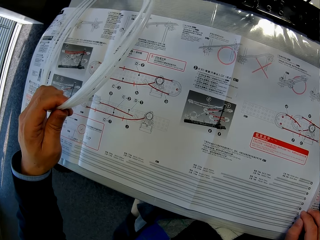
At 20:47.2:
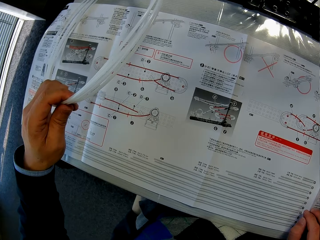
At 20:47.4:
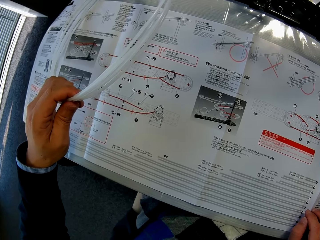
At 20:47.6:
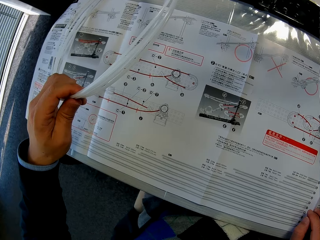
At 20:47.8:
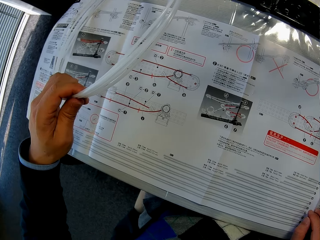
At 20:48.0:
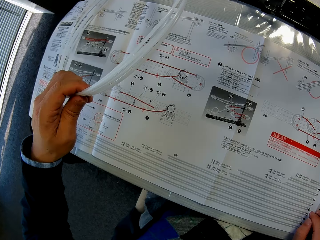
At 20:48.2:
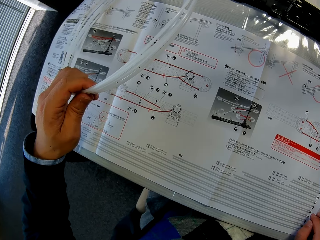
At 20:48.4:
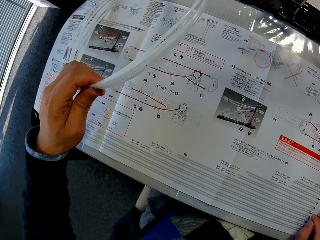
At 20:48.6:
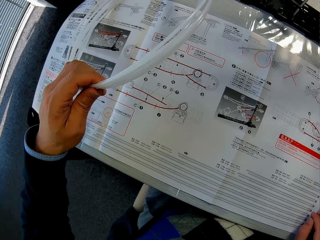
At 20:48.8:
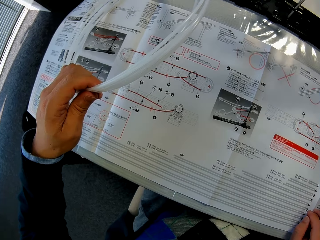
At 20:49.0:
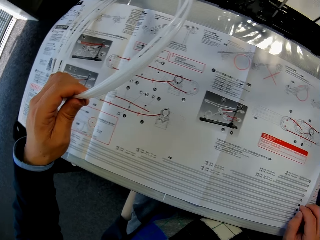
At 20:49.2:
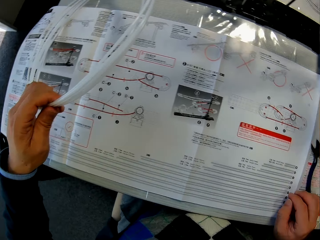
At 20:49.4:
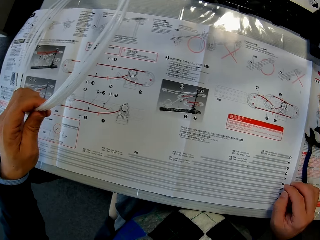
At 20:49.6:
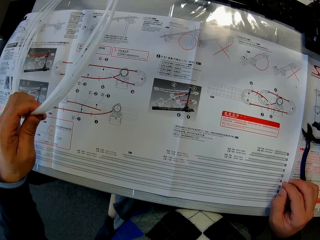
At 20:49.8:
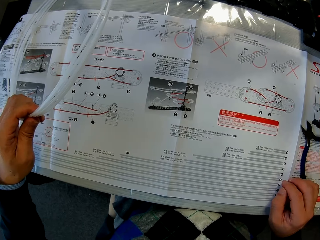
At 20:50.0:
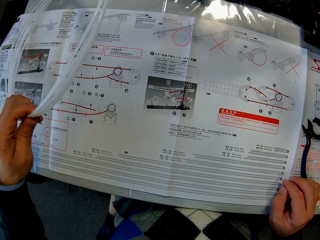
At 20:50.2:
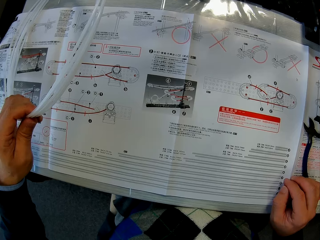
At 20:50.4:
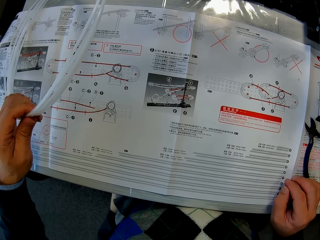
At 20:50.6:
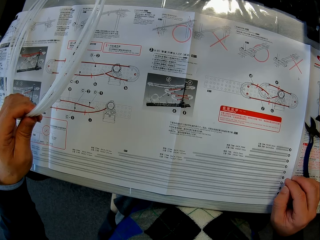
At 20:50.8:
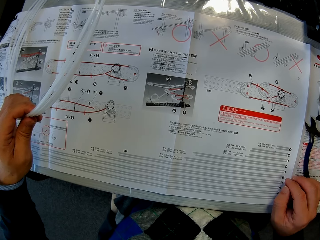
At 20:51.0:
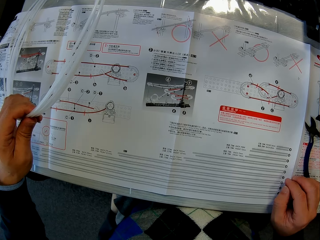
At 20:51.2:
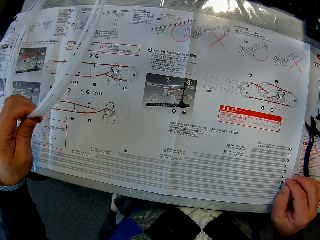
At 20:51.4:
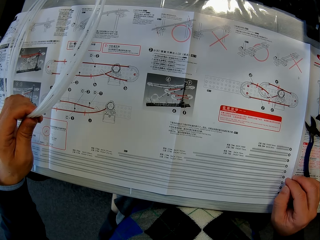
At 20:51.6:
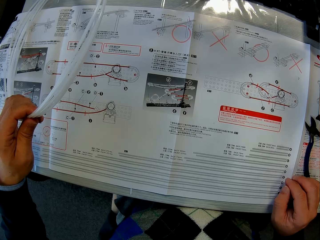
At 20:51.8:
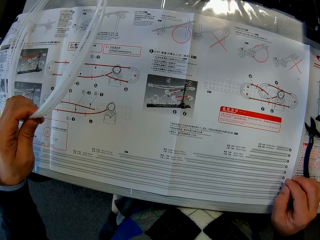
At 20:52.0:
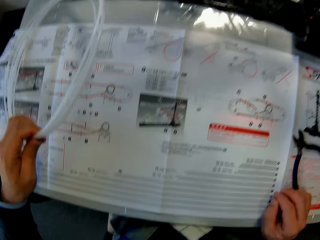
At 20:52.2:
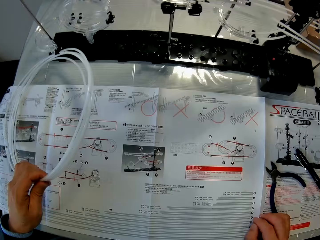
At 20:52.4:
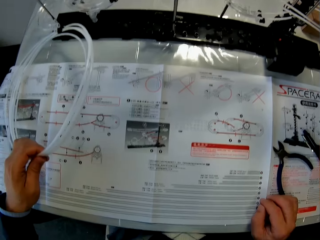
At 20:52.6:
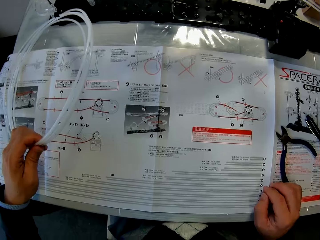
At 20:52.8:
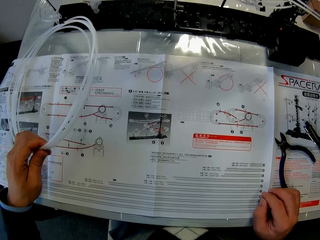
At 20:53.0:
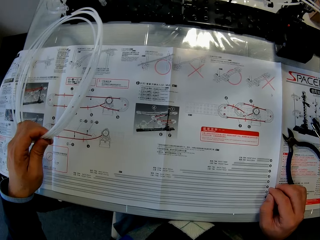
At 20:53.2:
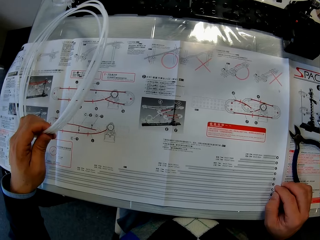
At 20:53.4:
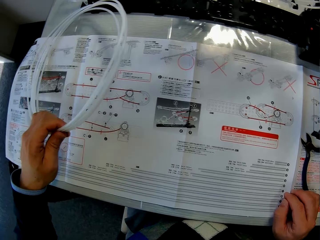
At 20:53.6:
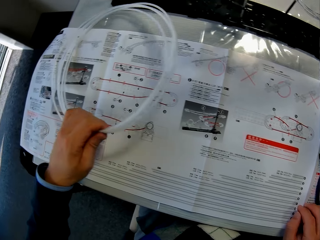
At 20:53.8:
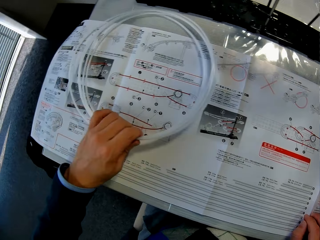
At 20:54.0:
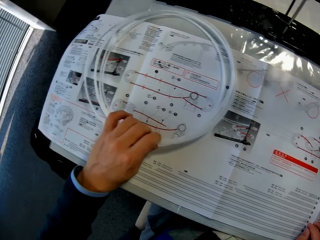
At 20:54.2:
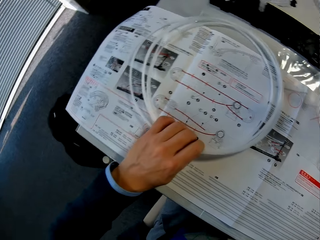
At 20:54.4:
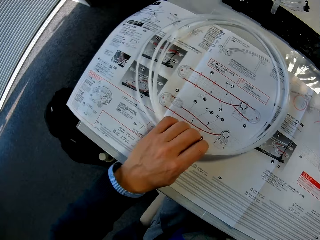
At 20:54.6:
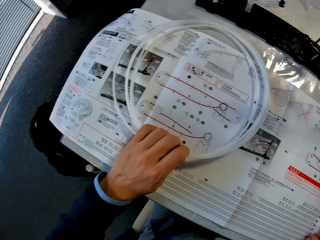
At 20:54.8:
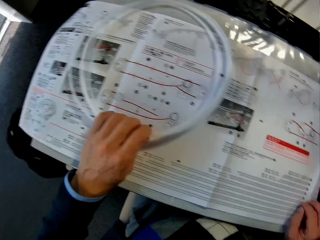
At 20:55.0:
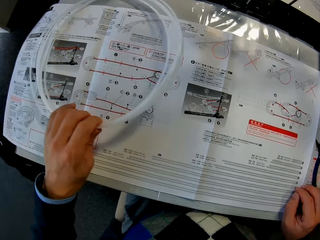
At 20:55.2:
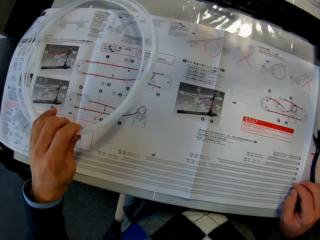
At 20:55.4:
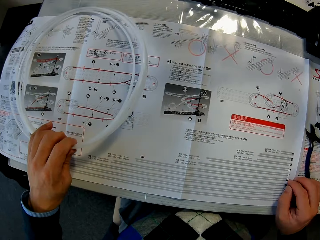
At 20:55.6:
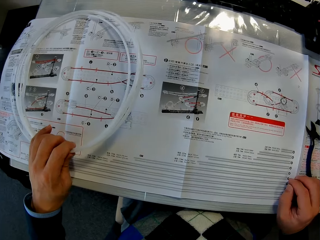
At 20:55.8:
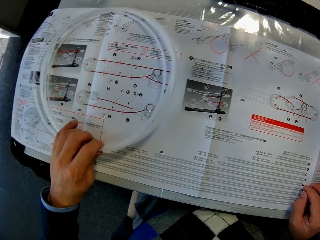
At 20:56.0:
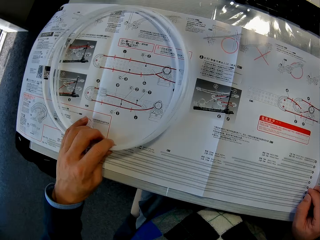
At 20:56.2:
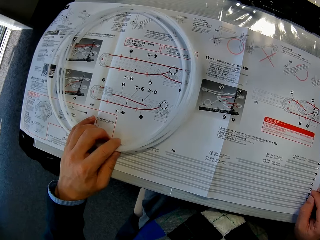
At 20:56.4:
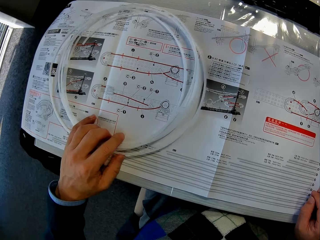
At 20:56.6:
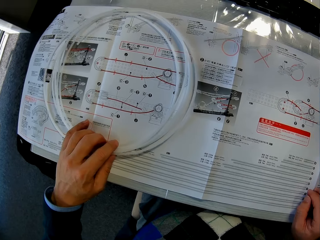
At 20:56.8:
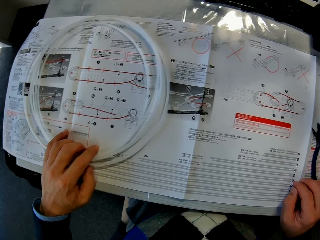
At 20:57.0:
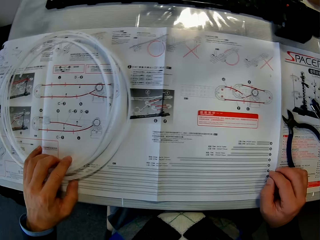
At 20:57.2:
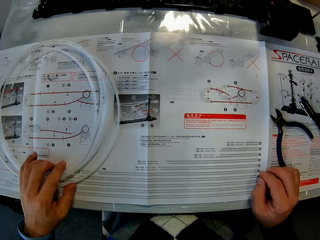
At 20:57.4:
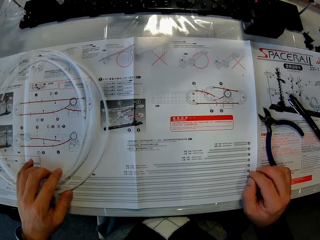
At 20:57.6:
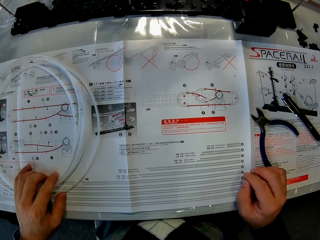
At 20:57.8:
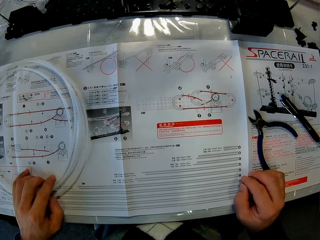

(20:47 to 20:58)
The camera wearer drops the rail on the space rail manual with his left hand.

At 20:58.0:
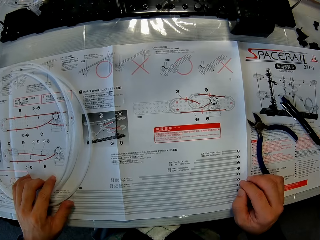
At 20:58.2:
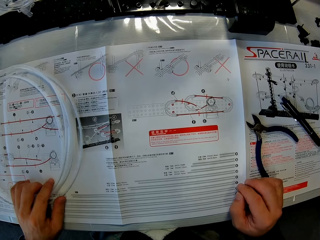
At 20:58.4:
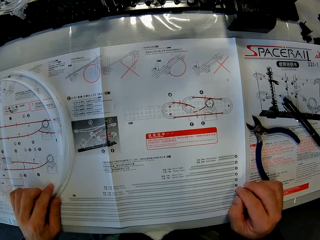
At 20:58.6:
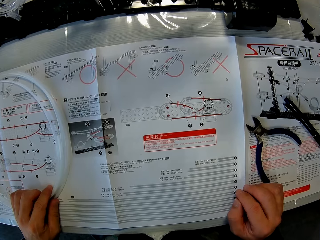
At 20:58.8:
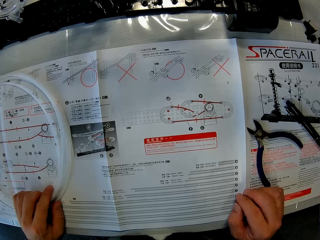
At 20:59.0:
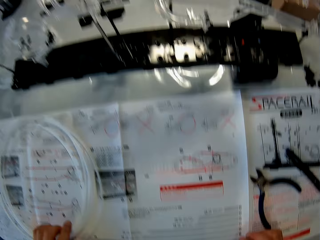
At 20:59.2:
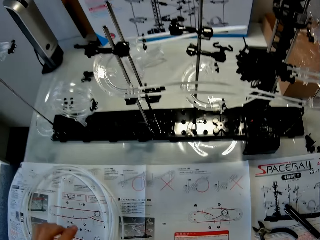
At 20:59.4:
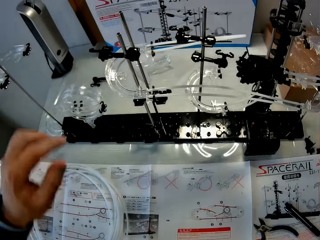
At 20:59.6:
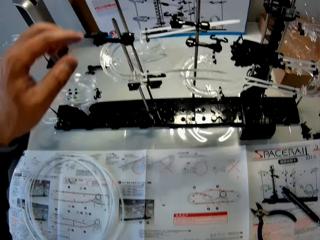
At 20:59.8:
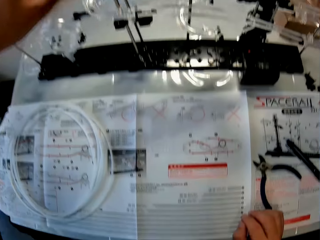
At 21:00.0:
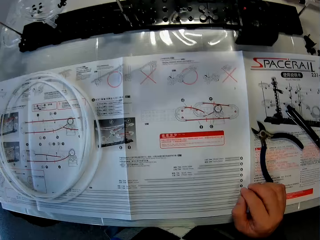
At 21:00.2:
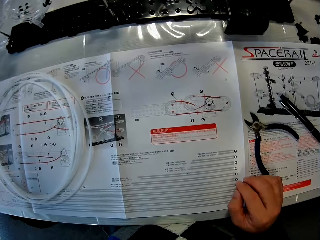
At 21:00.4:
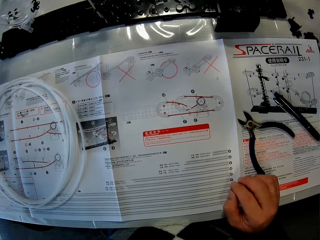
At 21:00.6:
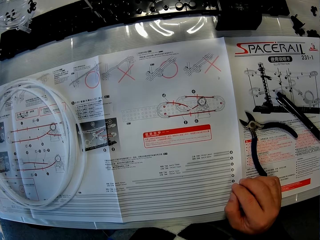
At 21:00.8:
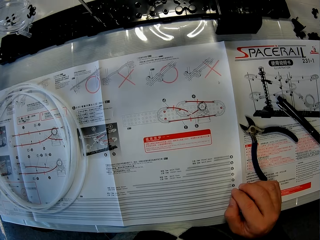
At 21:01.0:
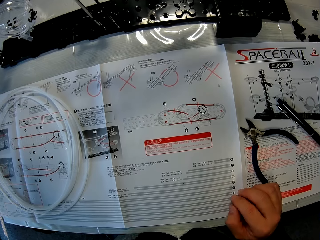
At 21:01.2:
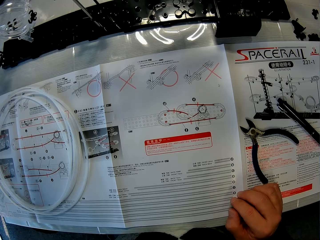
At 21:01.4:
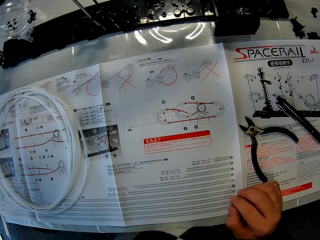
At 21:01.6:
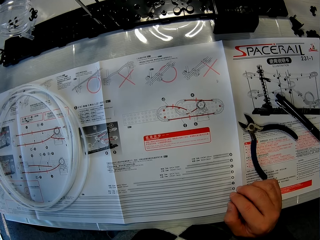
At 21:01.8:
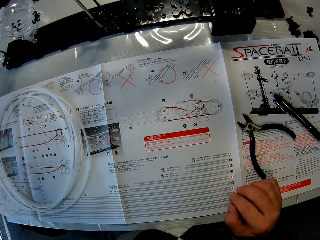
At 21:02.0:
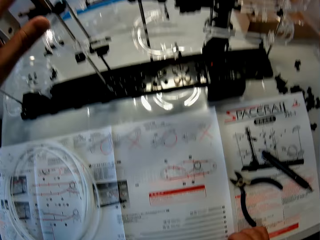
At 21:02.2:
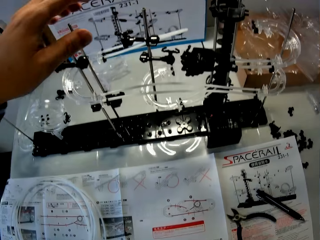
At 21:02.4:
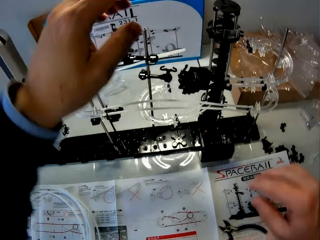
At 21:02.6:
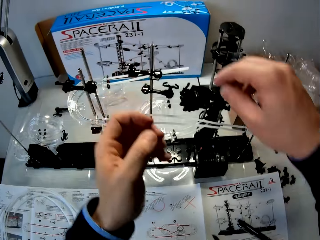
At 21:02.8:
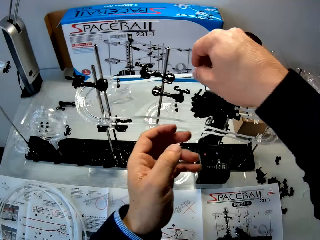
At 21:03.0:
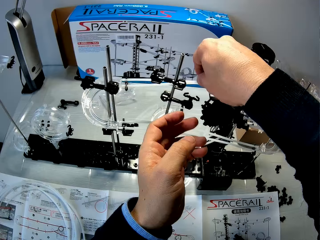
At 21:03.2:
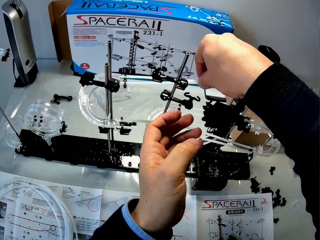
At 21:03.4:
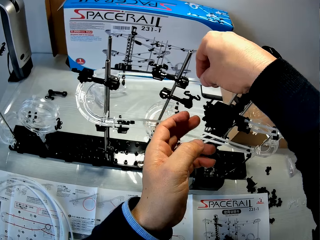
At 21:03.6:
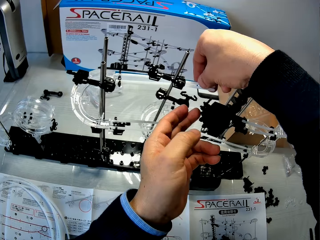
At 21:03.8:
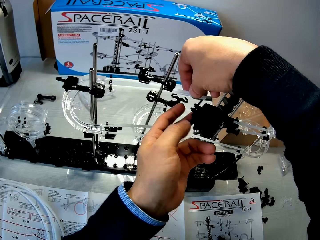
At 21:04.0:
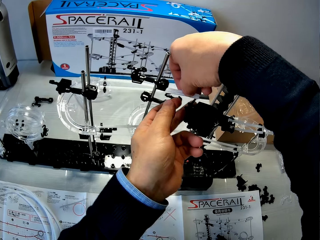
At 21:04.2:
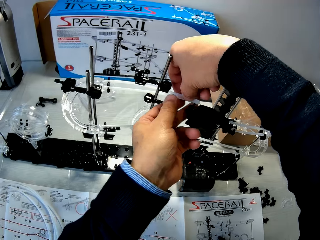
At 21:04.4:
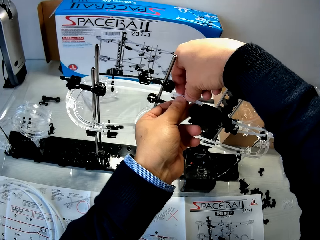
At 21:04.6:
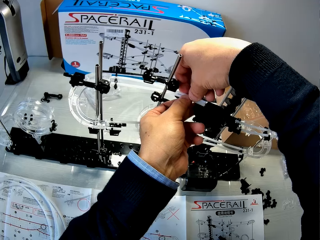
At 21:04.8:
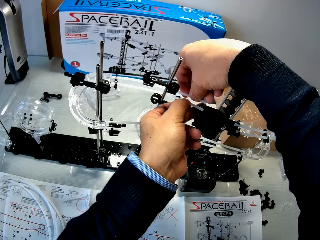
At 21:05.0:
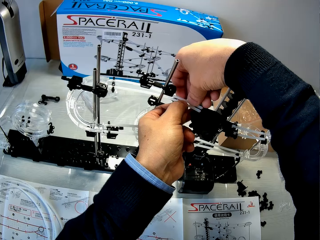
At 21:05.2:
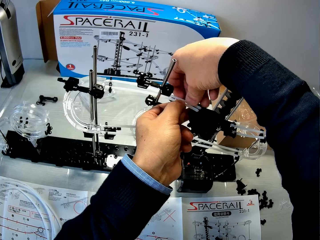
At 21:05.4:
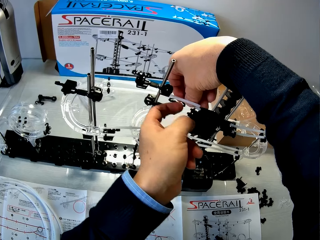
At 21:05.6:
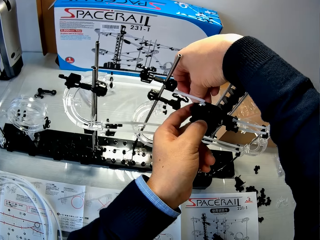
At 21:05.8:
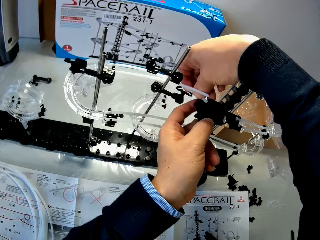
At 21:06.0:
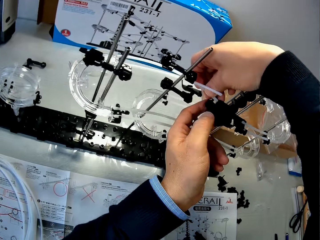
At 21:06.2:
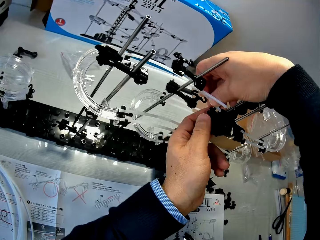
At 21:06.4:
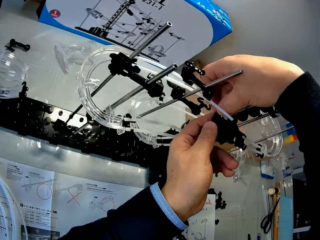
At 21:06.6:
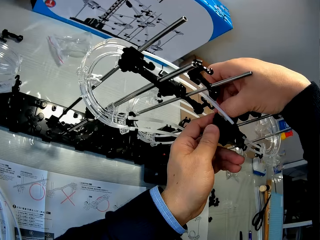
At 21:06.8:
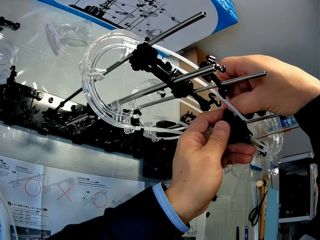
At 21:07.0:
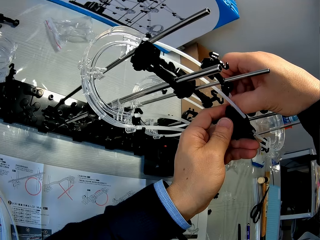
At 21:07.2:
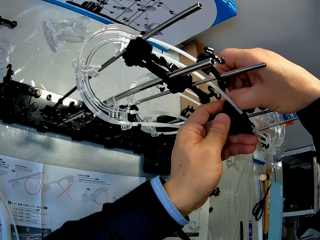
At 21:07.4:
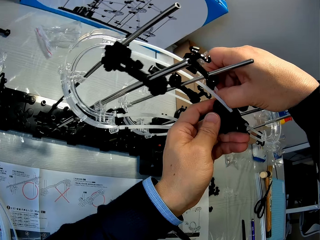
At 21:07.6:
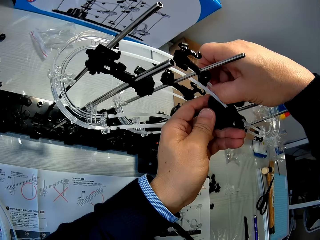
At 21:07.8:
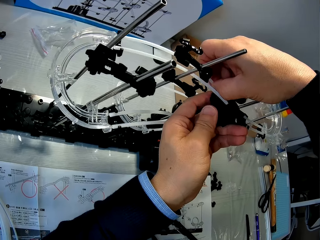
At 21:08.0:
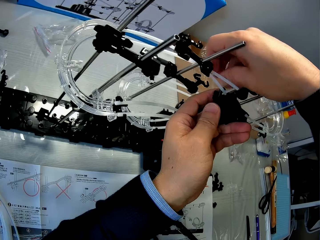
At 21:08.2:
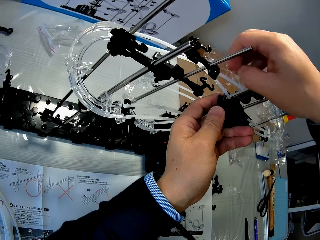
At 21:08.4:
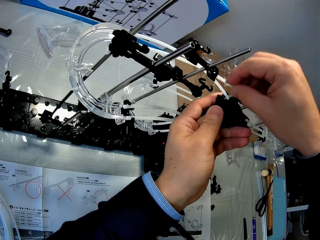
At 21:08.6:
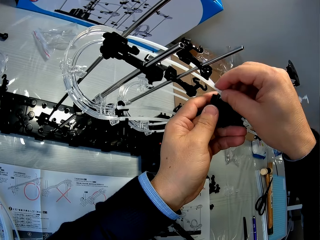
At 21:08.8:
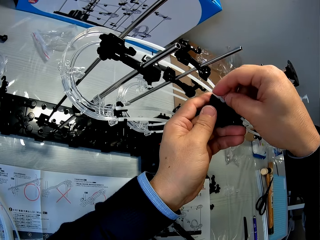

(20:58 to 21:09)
The camera wearer works on the space rail with both hands. They fix pipes on the space rail.
